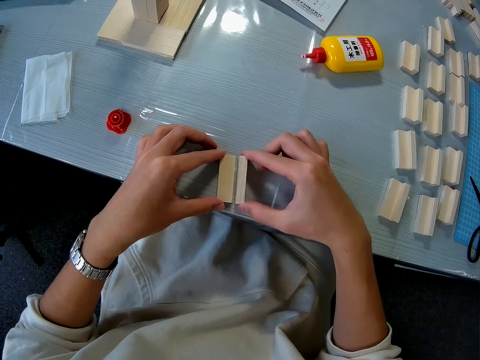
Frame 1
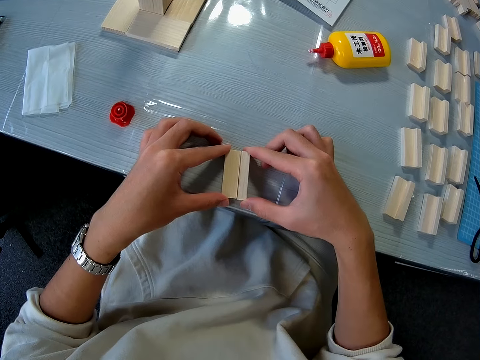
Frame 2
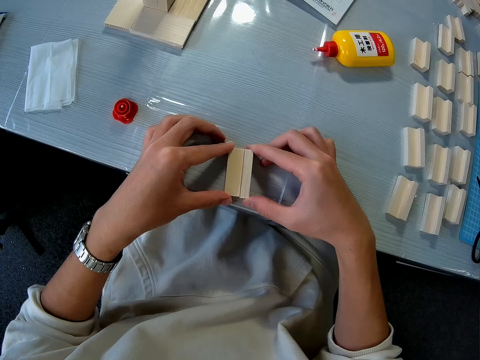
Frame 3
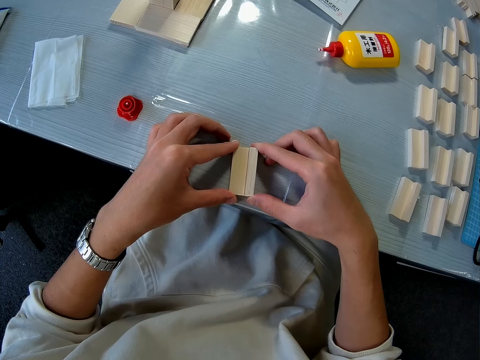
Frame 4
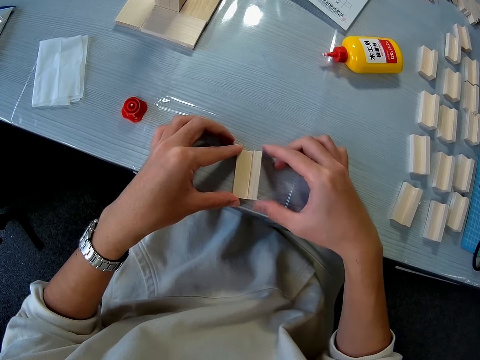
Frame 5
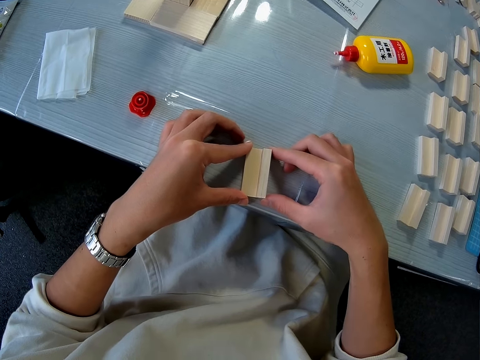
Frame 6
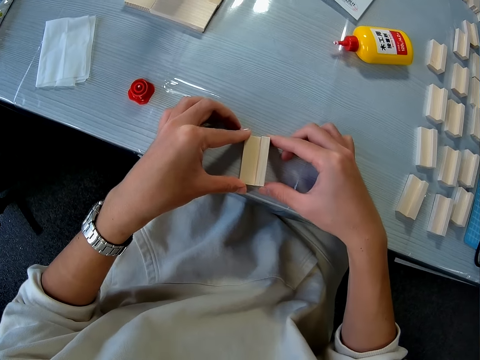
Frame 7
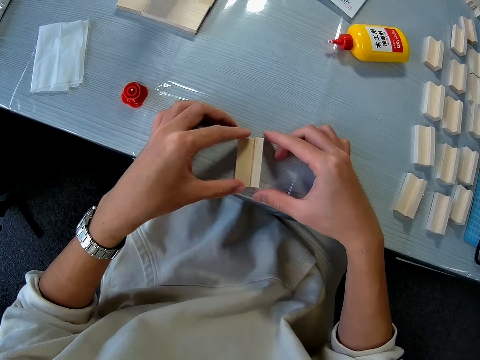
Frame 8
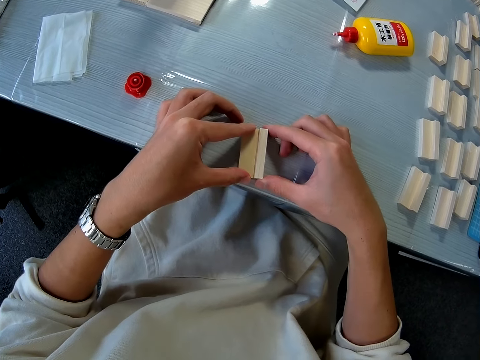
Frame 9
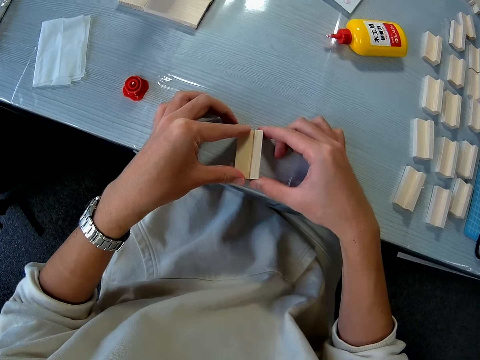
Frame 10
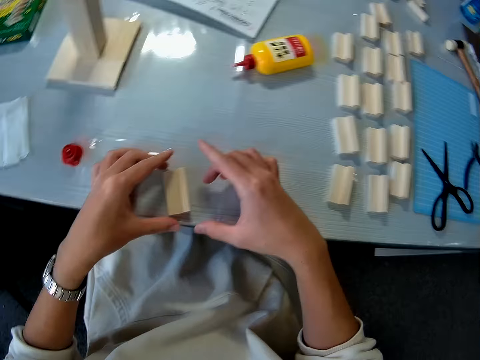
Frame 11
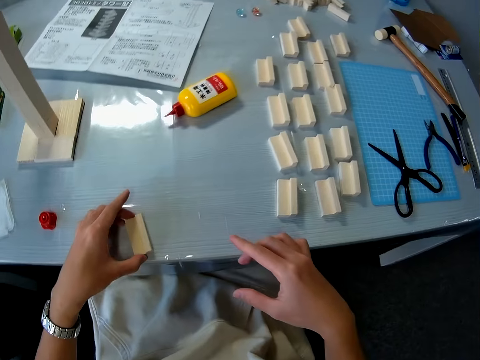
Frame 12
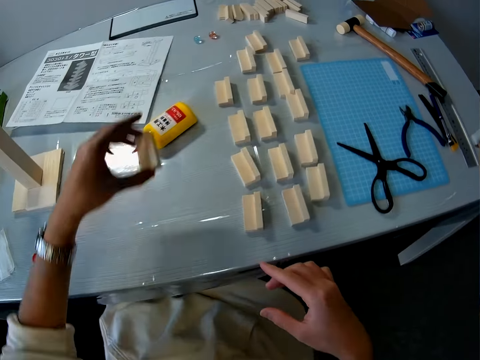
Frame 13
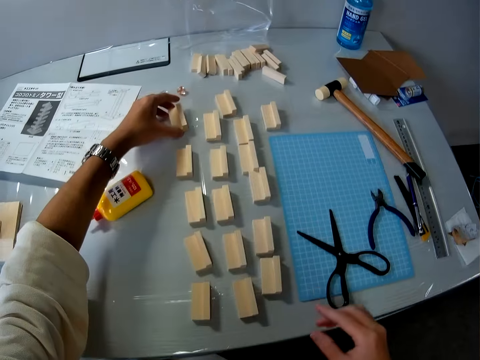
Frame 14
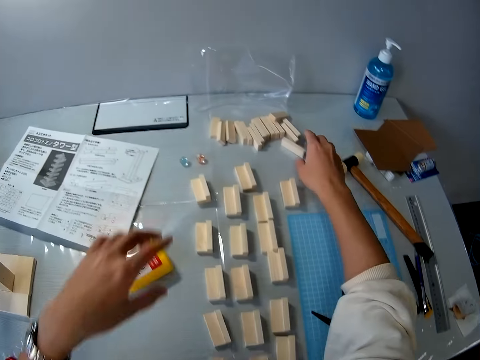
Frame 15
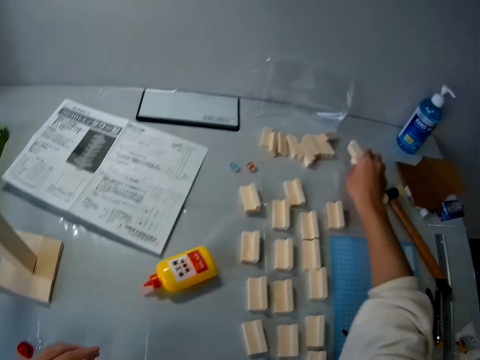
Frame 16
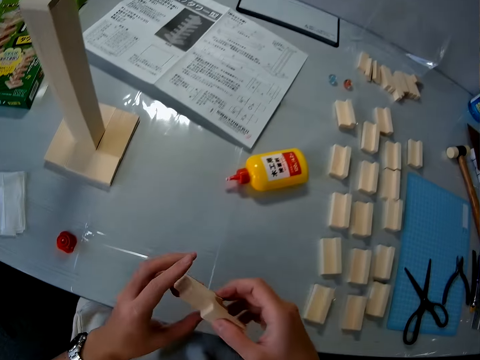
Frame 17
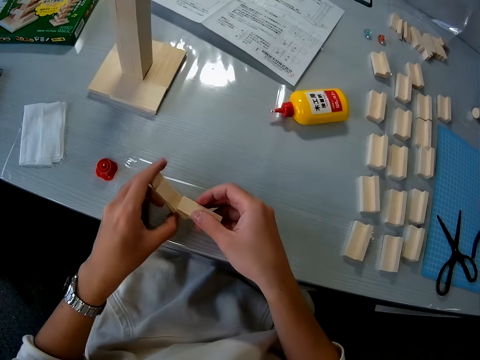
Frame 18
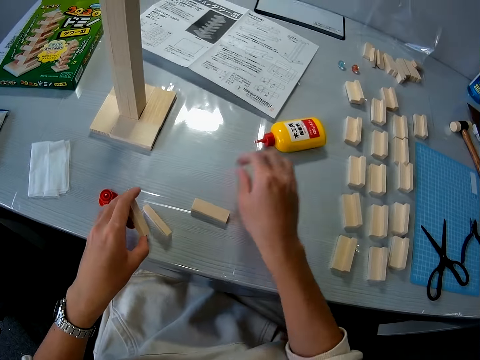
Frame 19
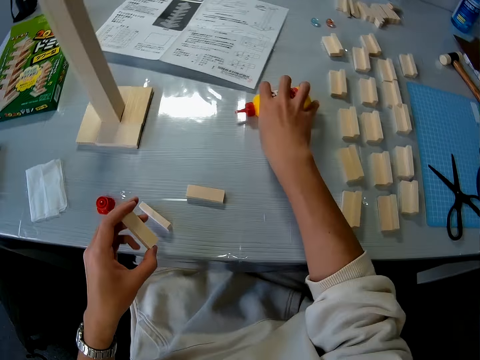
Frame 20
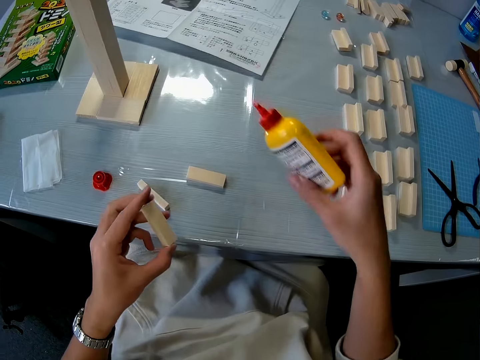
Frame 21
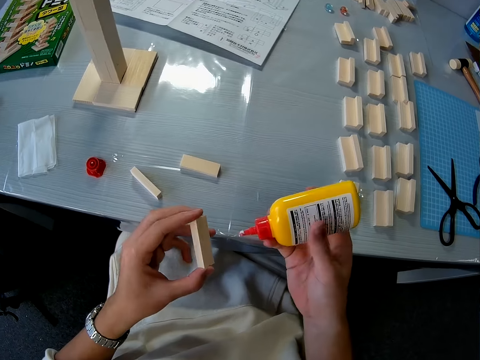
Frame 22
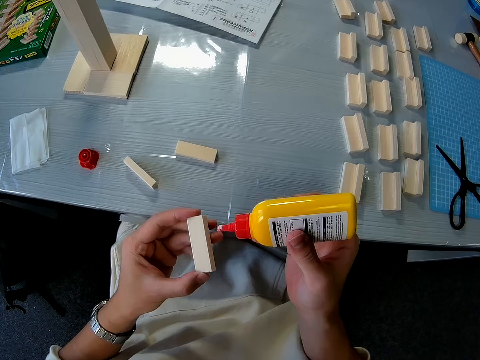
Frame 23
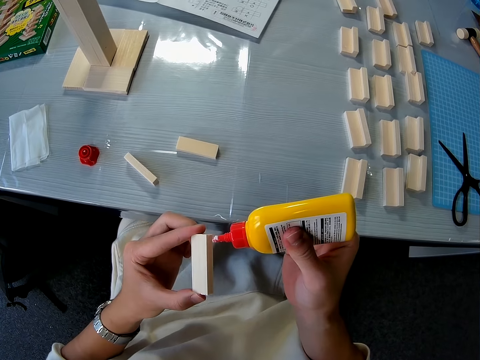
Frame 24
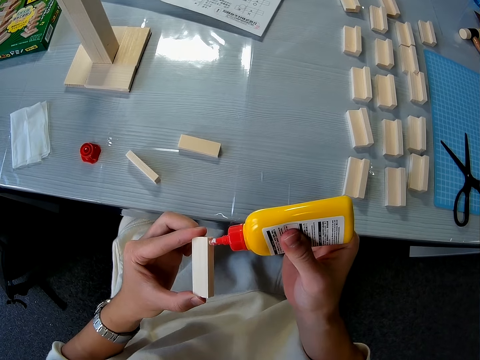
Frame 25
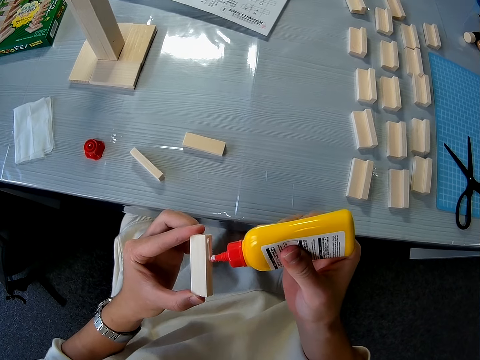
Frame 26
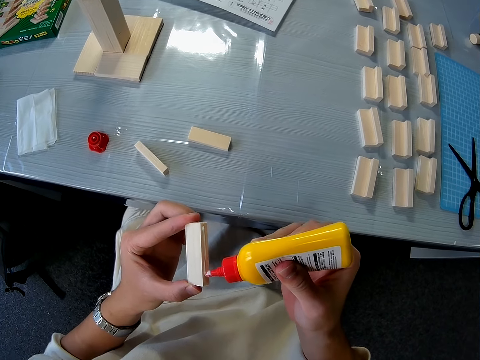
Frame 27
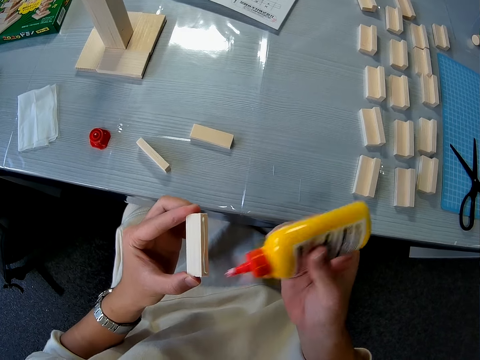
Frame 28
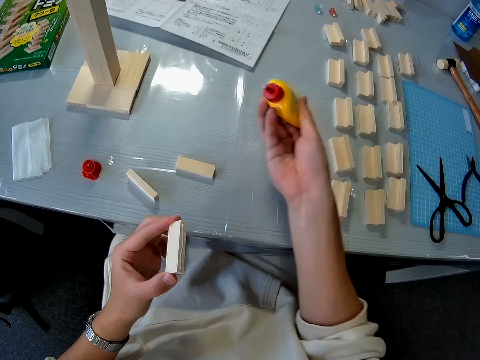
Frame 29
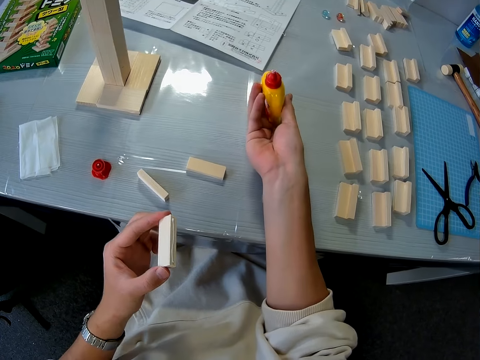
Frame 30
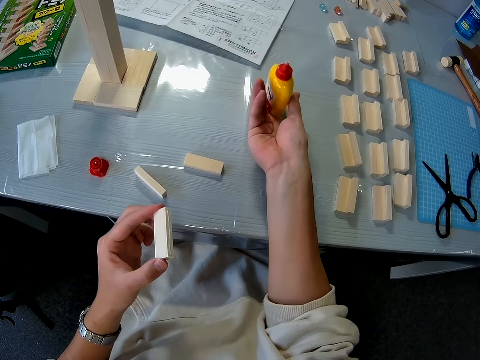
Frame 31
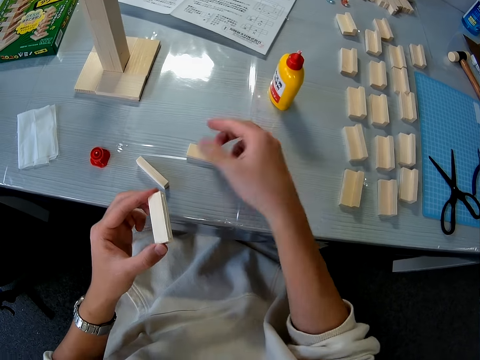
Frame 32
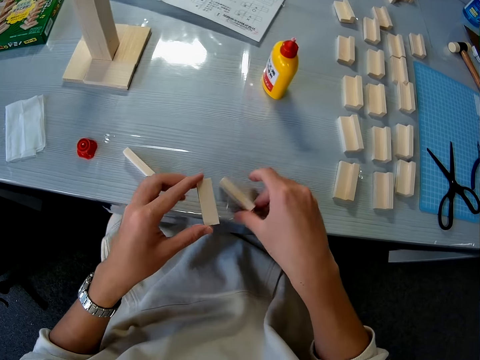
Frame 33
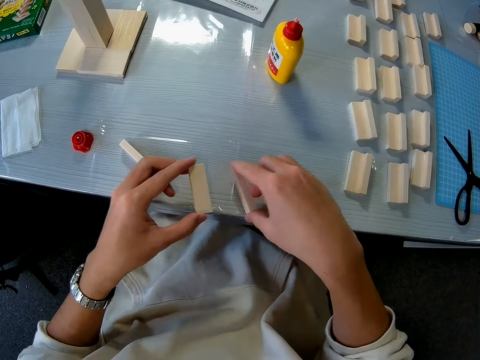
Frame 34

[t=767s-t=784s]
The camera wearer drops the wood on the table. They move the joined wood pieces to the side of the table. They pick up some pieces of wood. They drop a piece of wood on the table. They pick up a bottle of glue. They apply glue on a piece of wood. They drop the glue on the table.

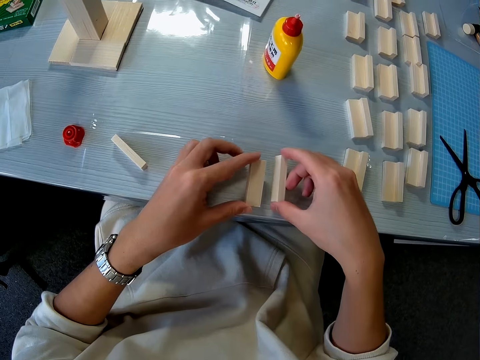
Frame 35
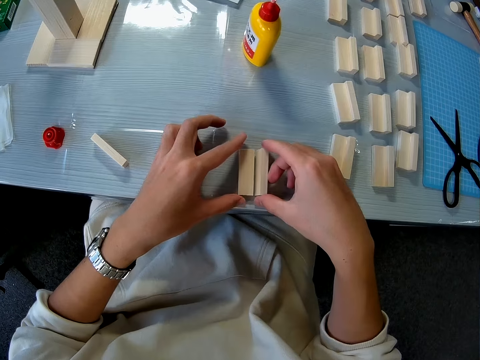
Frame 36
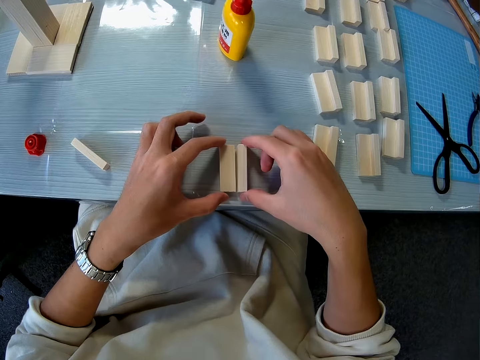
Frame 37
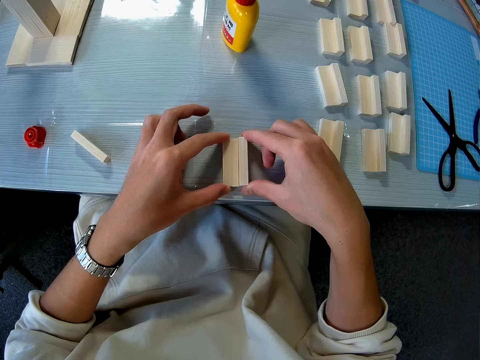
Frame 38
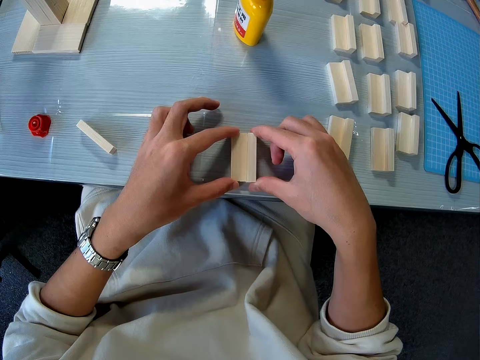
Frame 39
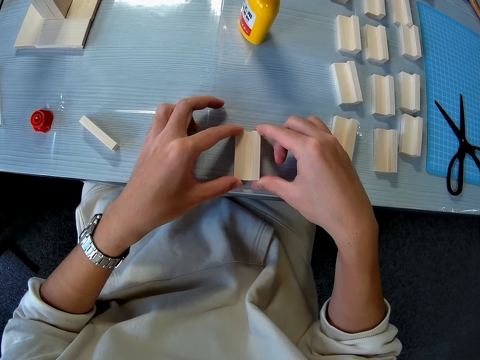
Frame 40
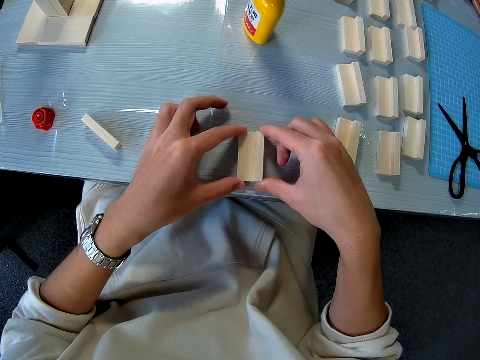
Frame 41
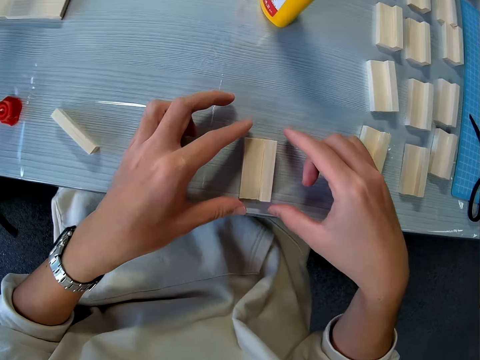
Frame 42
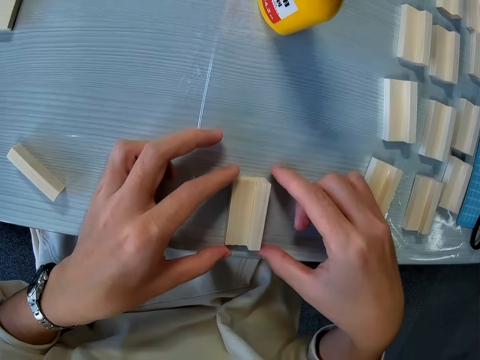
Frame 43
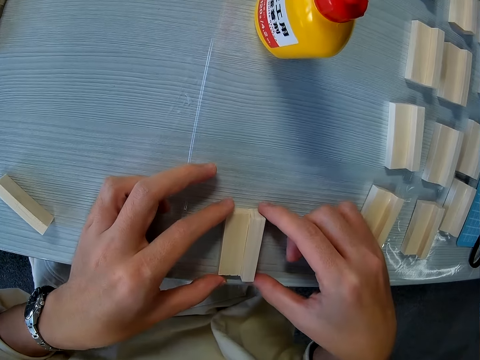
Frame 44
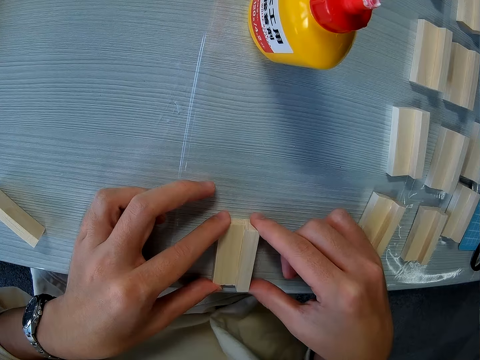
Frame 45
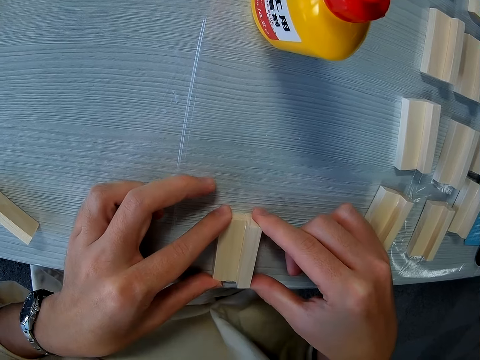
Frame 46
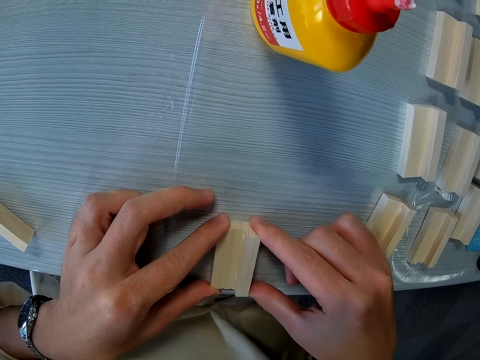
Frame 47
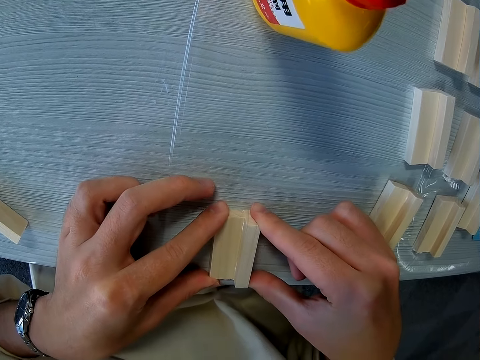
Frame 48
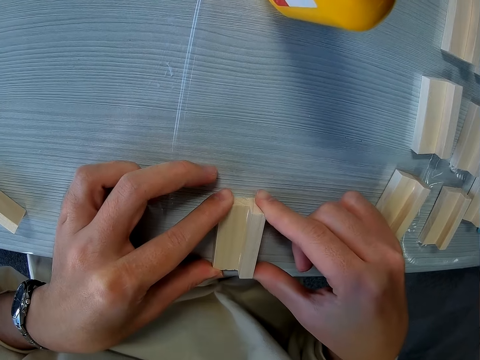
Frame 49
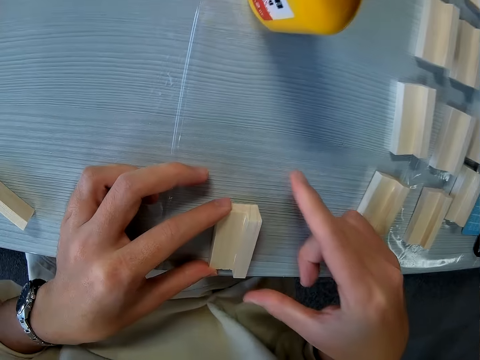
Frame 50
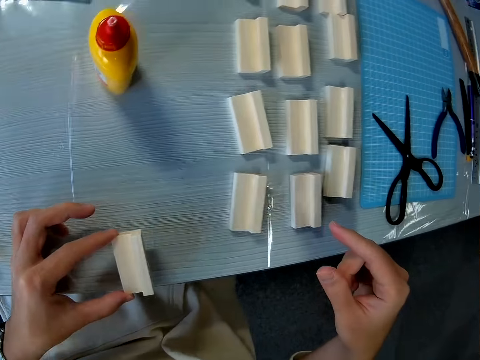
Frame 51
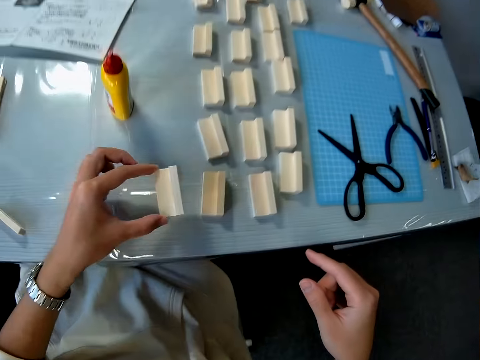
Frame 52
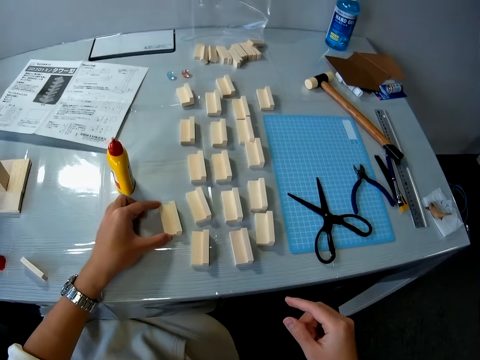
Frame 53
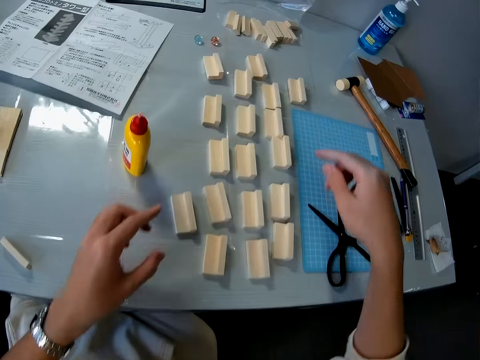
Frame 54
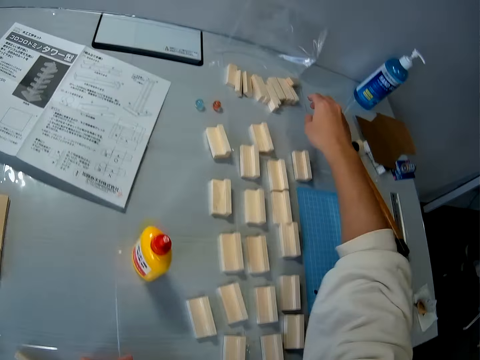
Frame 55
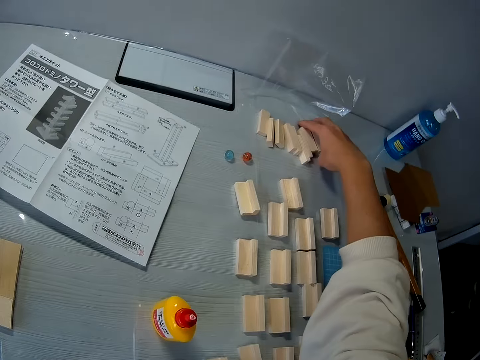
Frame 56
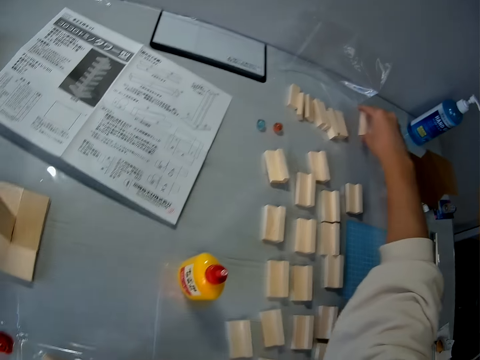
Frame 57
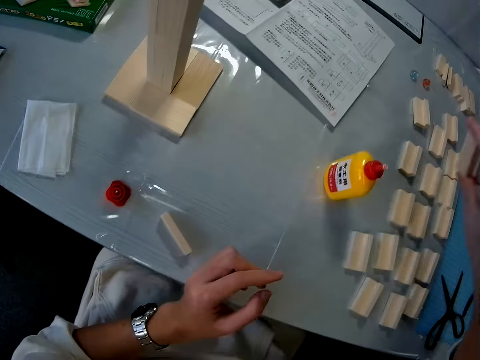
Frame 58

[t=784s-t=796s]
The camera wearer joins the two pieces of wood together. They place the joined pieces of wood on the table. They pick up some pieces of wood.
